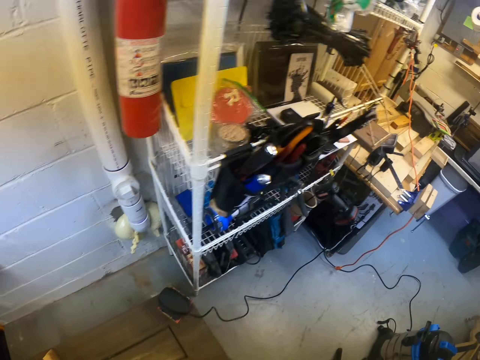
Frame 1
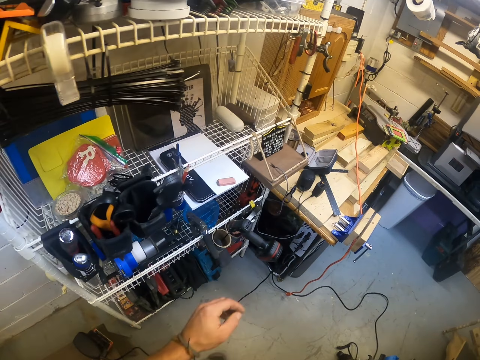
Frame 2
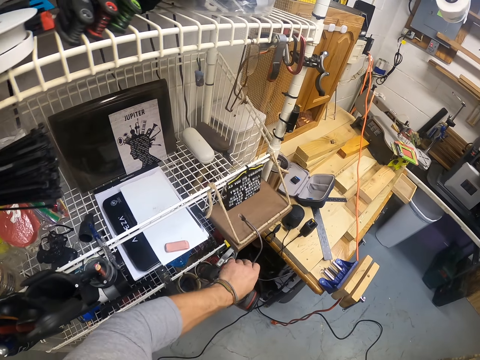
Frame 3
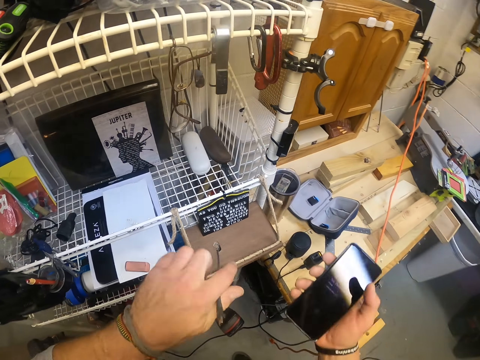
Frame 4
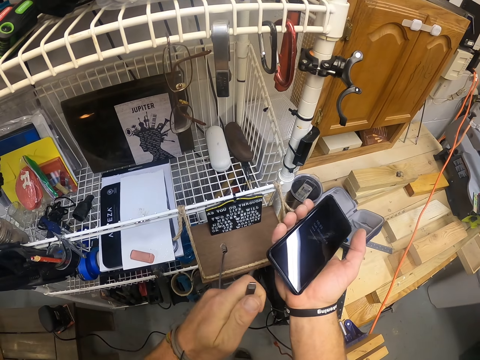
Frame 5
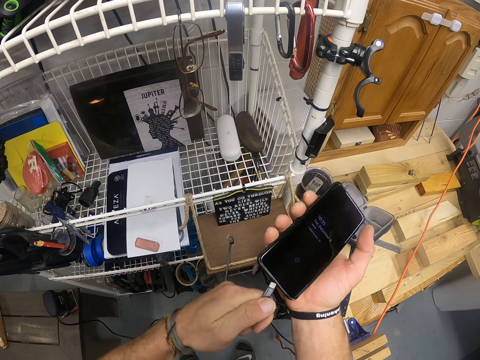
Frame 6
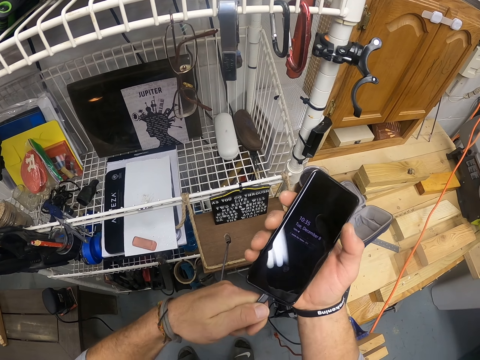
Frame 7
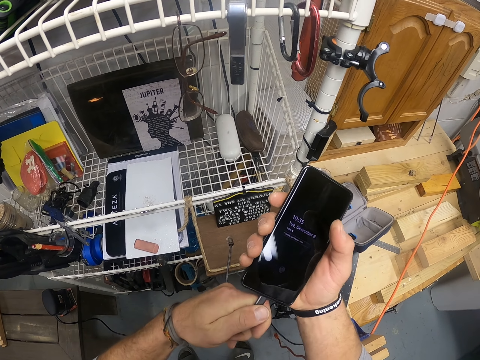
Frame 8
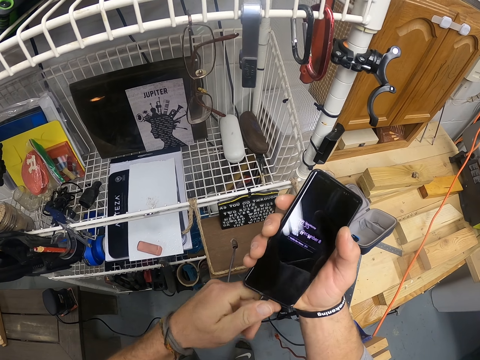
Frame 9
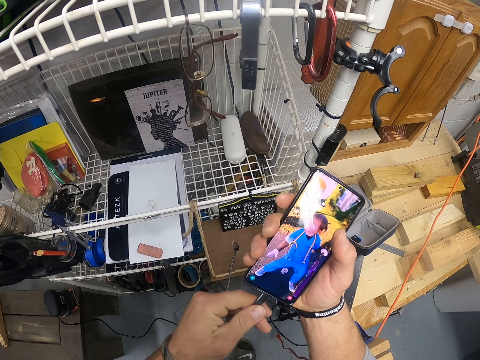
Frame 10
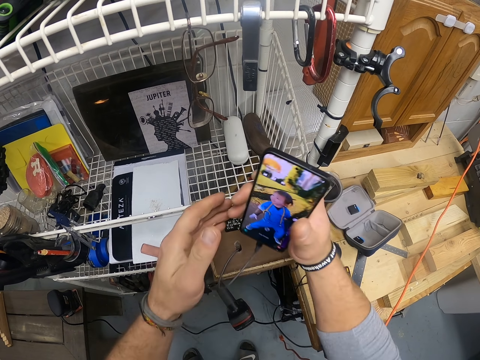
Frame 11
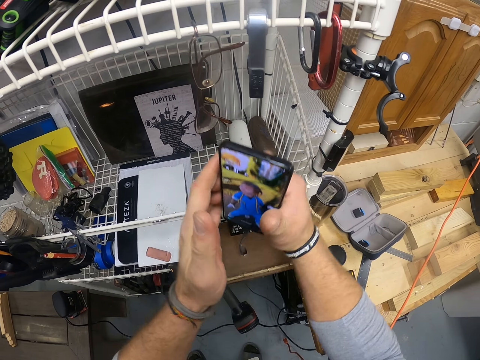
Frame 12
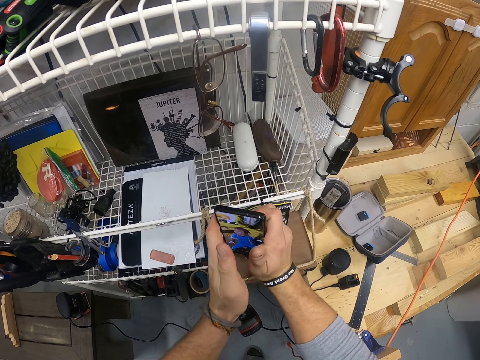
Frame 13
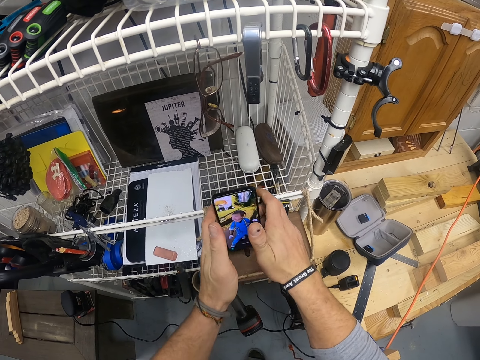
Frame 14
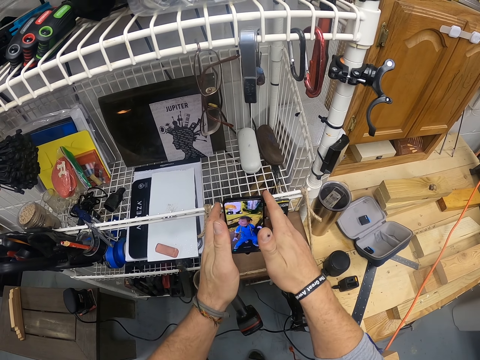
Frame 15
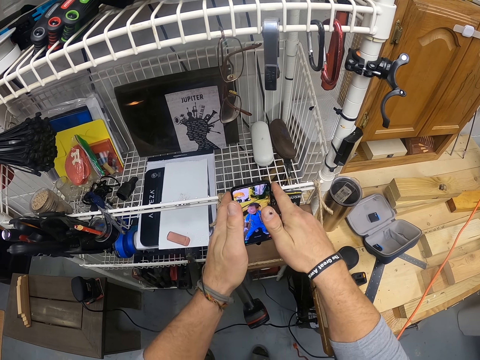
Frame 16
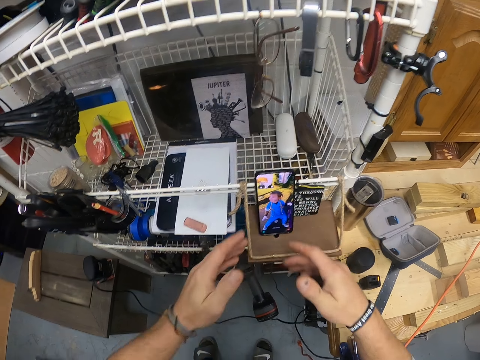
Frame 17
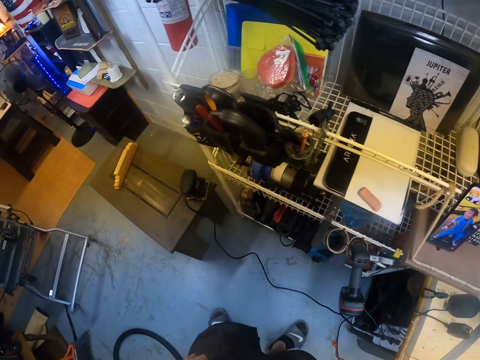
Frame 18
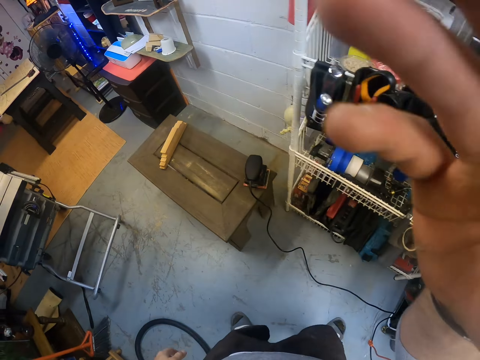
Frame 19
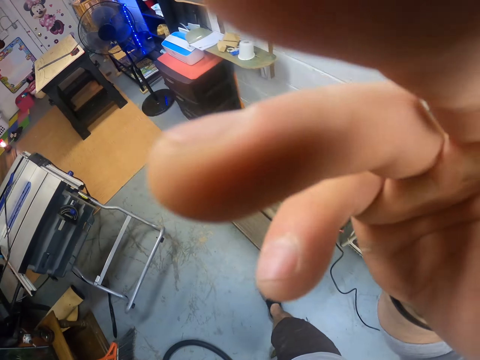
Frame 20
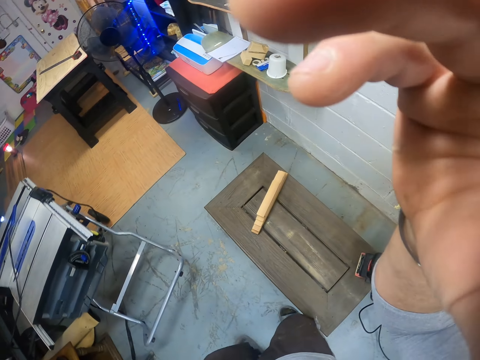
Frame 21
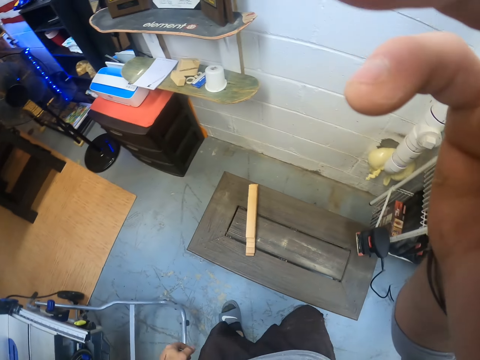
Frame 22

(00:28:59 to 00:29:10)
The camera wearer walks. He holds the charger in the shelf with his right hand. He picks up a cable. He plugs the phone in his right hand with the charger in his left hand. He places the phone on the shelf with both hands. He touches the camera. He adjusts the camera with his right hand. He walks.
